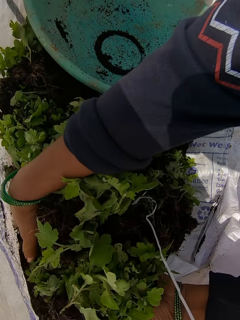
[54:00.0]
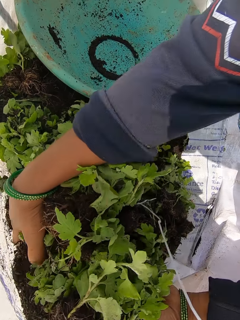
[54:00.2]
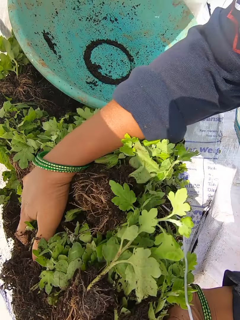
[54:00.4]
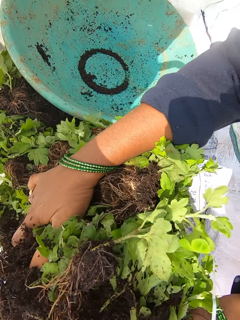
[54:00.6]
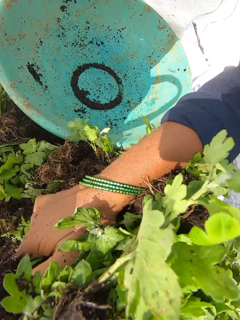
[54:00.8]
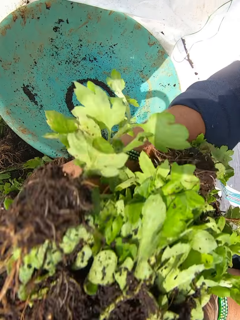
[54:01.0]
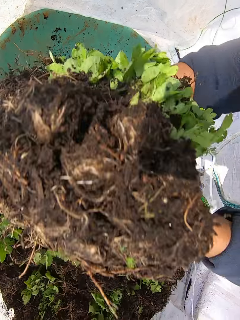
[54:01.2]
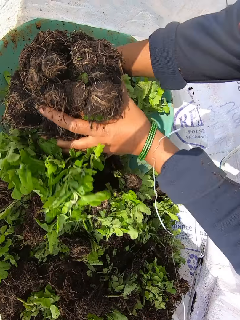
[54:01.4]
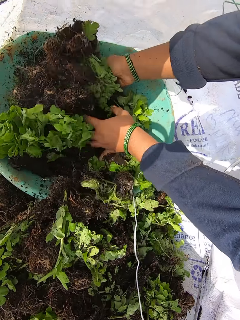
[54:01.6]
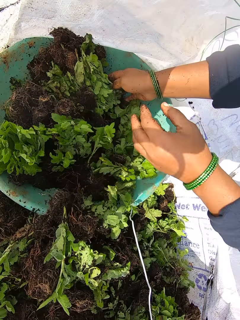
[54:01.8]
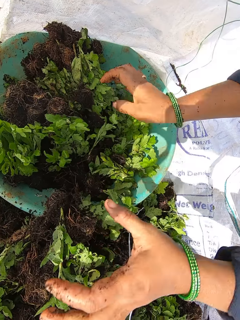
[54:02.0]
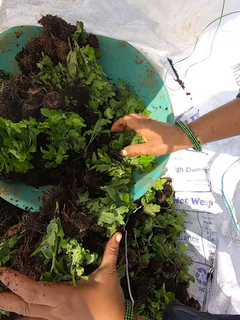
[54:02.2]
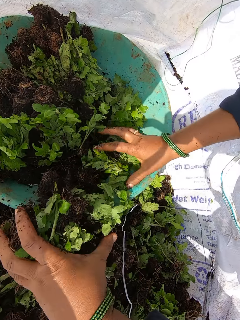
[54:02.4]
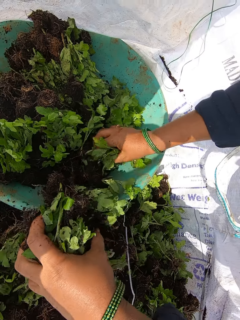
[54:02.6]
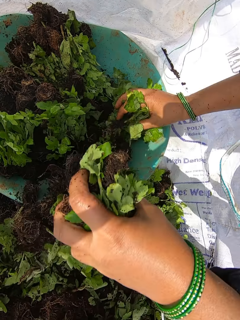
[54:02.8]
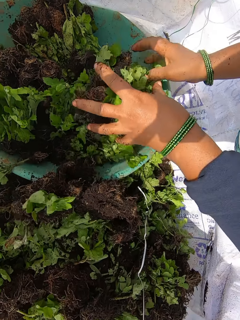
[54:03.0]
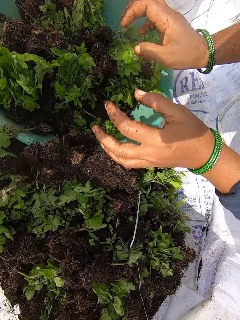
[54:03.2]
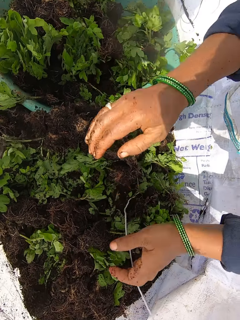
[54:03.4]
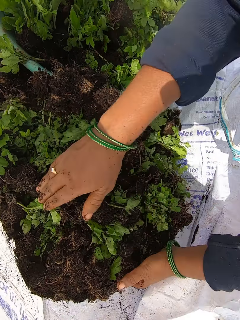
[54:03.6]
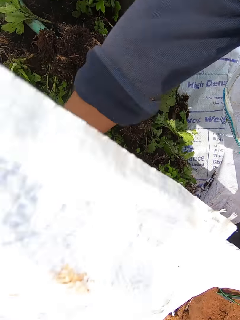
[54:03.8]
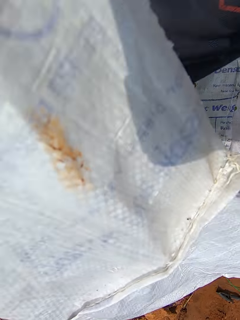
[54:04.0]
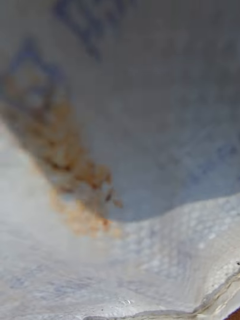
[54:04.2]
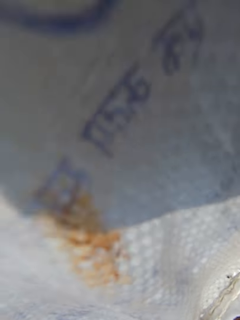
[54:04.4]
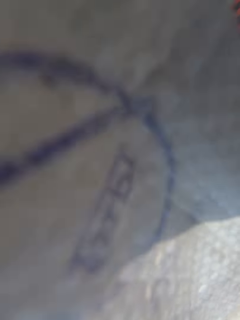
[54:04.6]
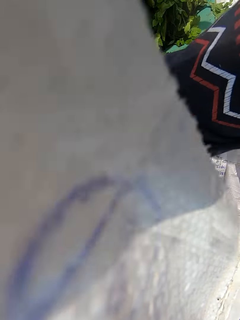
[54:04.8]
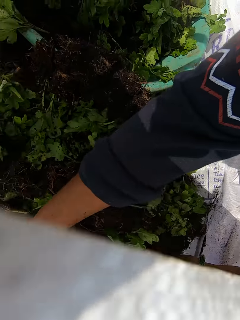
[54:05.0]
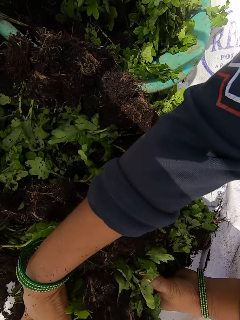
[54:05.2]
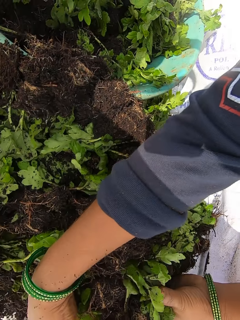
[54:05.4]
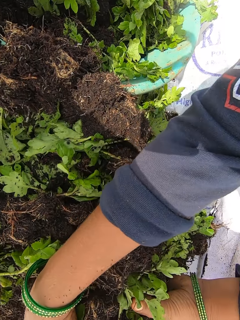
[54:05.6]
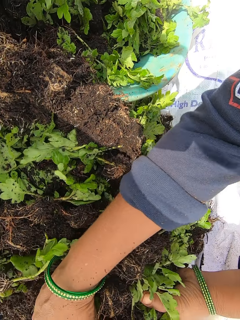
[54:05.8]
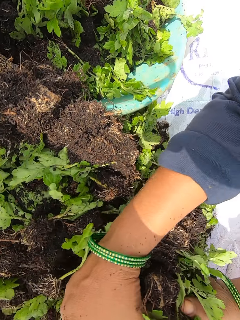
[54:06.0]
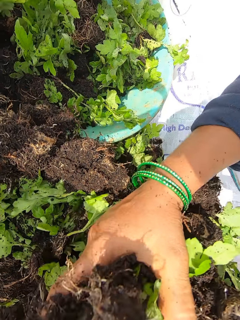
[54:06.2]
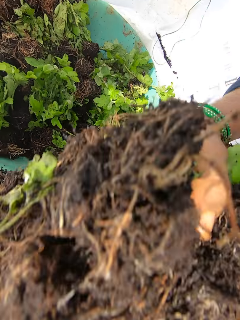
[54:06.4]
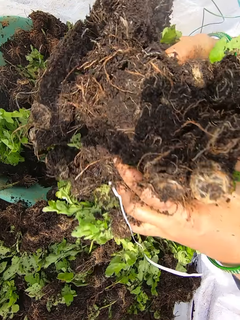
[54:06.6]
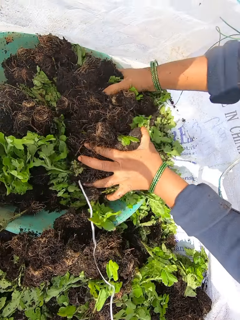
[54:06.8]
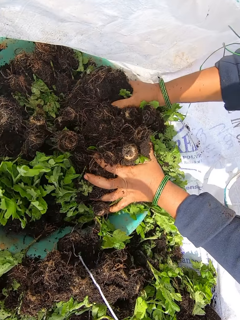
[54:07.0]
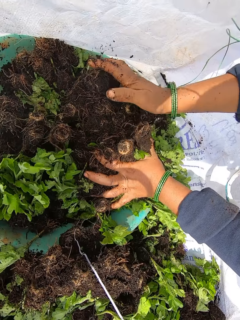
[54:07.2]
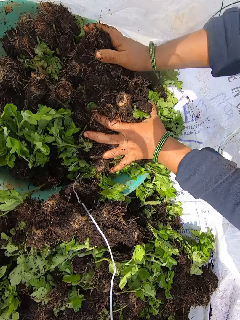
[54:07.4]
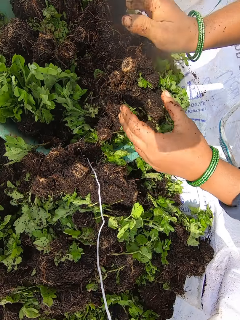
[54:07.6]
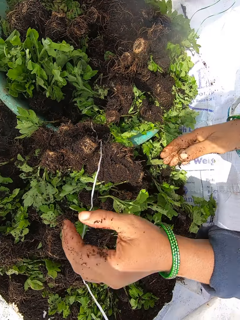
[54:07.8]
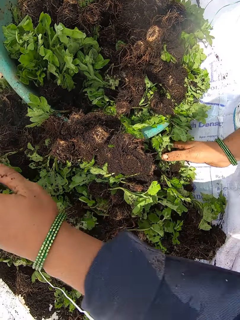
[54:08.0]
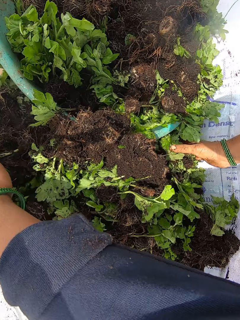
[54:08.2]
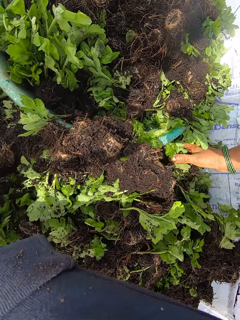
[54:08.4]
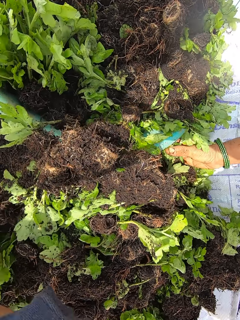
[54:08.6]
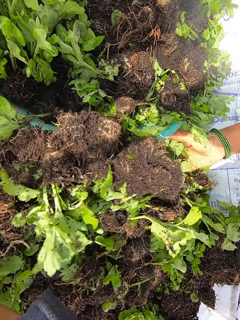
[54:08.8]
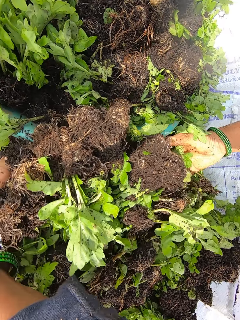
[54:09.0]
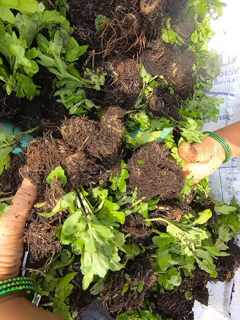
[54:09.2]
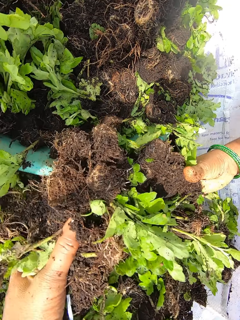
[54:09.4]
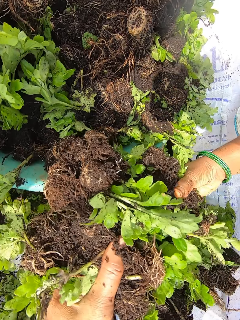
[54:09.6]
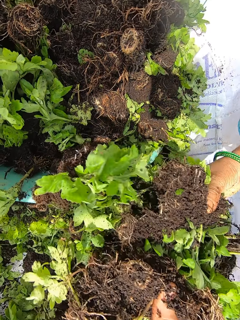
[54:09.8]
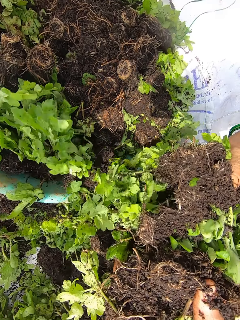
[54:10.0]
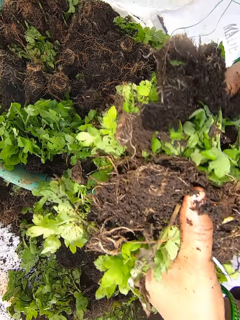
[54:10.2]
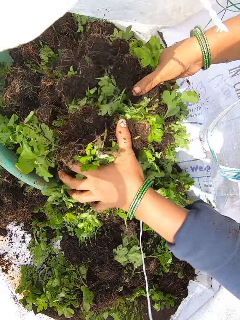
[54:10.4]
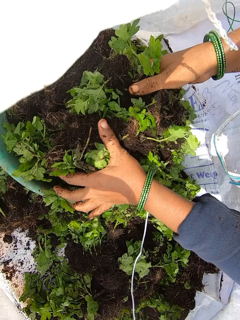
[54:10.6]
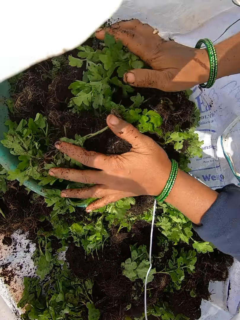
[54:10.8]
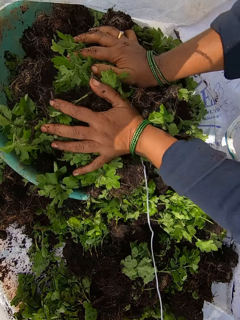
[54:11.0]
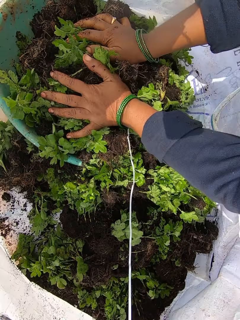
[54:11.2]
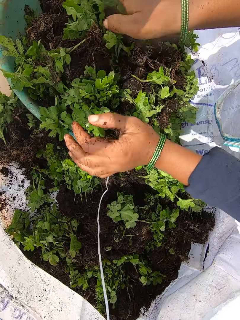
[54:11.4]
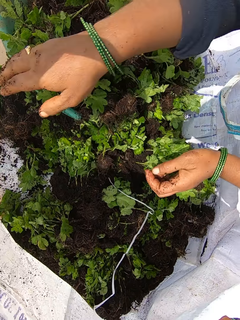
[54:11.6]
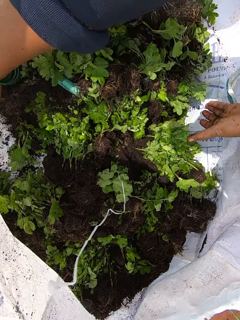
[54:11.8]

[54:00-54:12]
The camera wearer packs lettuce from the bag into the bowl with her hands. She scoops seedlings with both hands. She puts the seedlings in the basin. She scoops seedlings with both hands. She puts the seedlings in the basin. She scoops seedlings with both hands. She puts the seedlings in the basin.

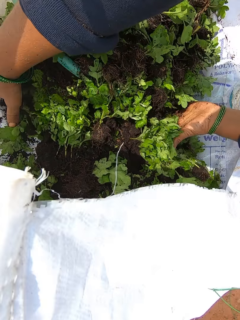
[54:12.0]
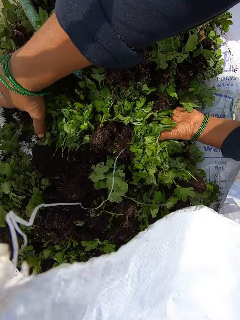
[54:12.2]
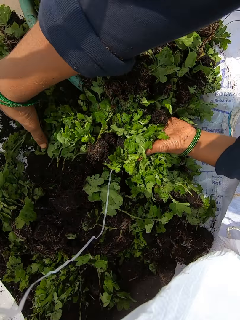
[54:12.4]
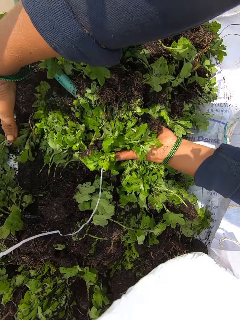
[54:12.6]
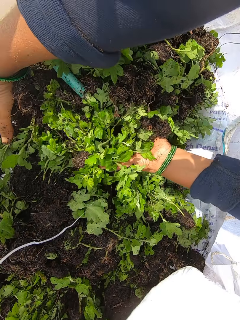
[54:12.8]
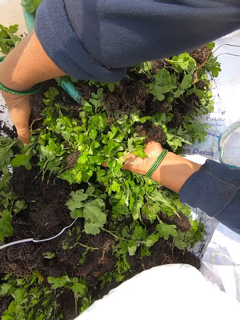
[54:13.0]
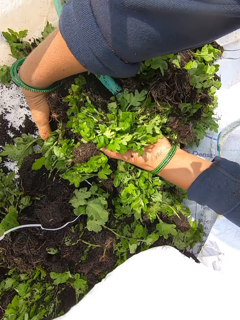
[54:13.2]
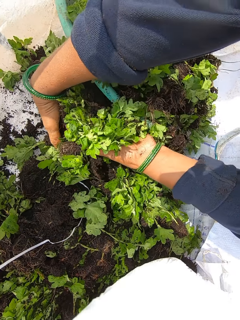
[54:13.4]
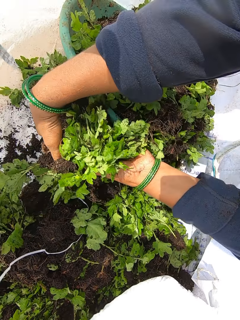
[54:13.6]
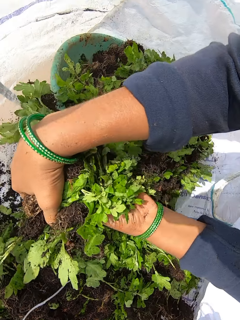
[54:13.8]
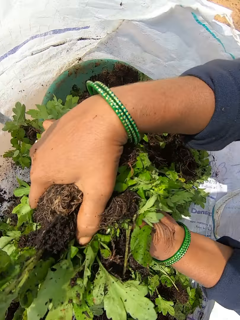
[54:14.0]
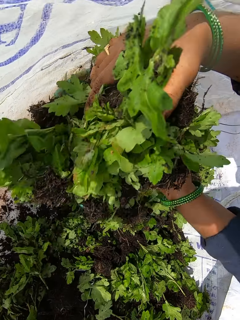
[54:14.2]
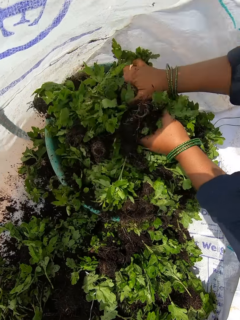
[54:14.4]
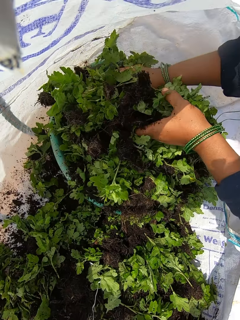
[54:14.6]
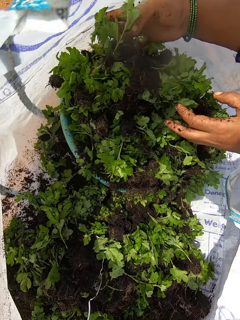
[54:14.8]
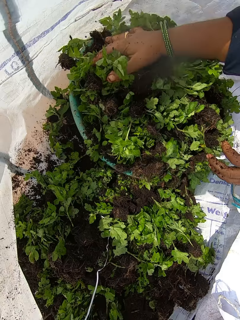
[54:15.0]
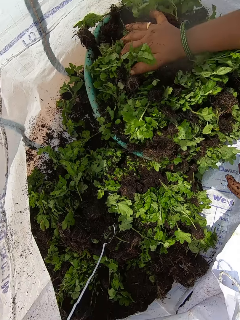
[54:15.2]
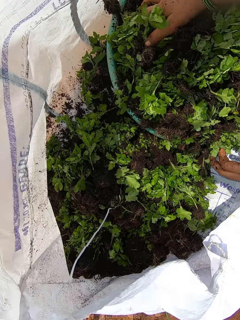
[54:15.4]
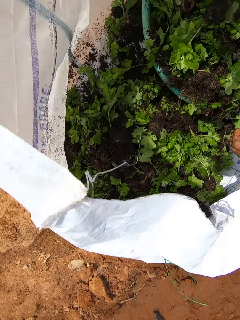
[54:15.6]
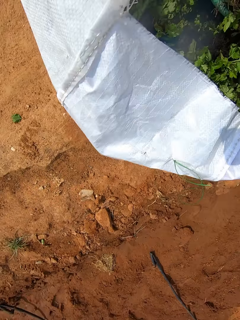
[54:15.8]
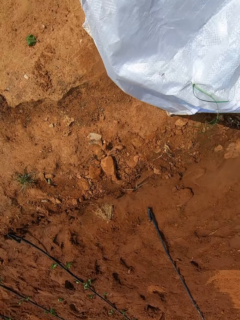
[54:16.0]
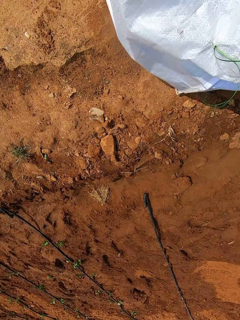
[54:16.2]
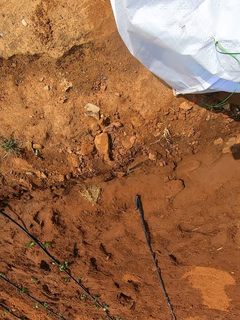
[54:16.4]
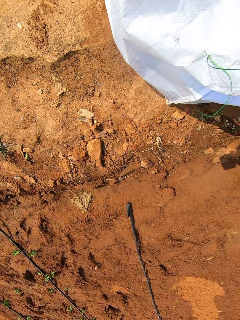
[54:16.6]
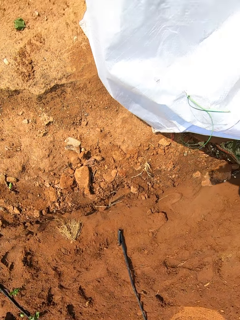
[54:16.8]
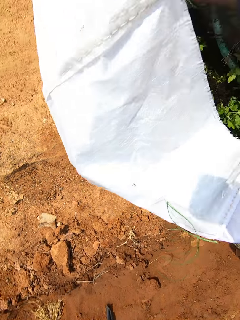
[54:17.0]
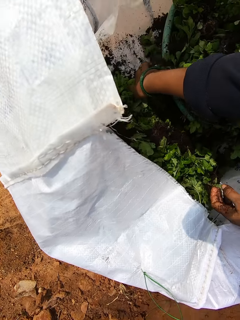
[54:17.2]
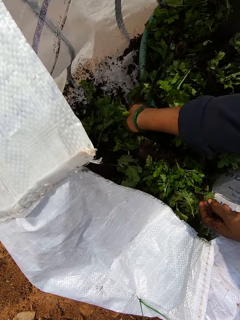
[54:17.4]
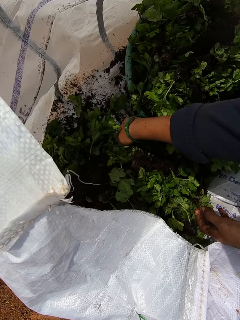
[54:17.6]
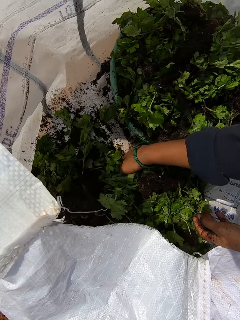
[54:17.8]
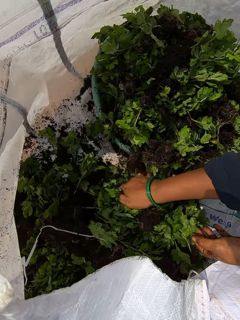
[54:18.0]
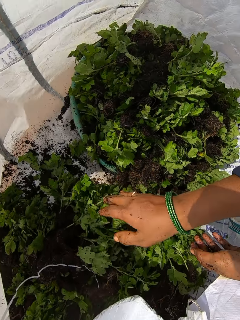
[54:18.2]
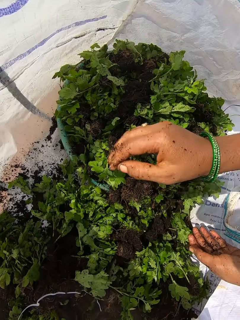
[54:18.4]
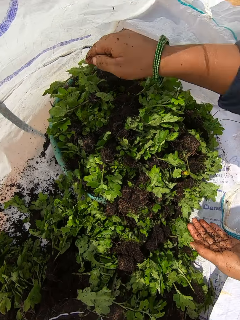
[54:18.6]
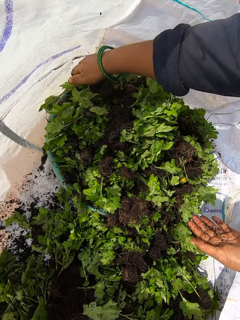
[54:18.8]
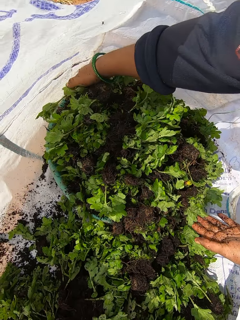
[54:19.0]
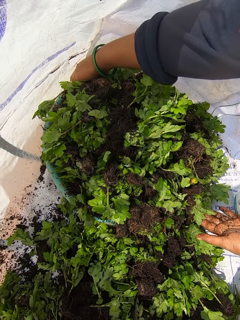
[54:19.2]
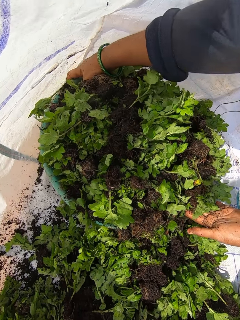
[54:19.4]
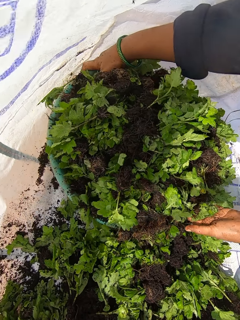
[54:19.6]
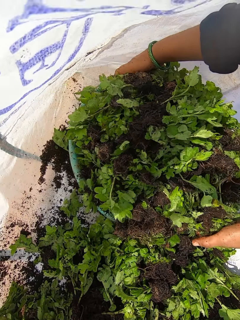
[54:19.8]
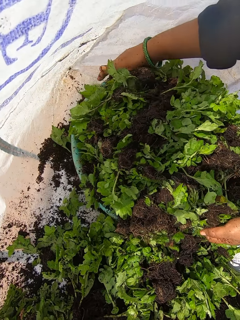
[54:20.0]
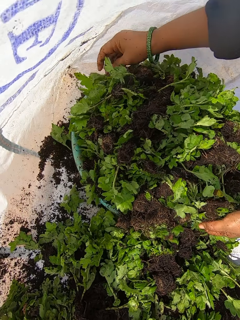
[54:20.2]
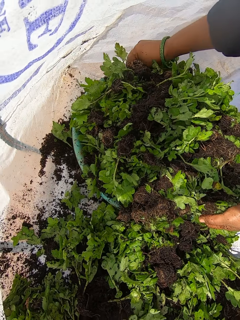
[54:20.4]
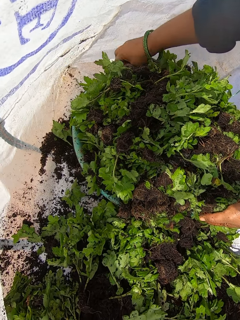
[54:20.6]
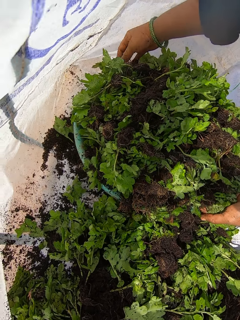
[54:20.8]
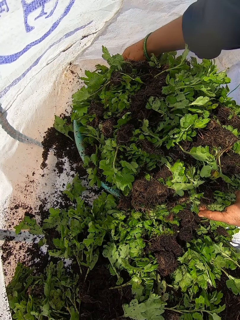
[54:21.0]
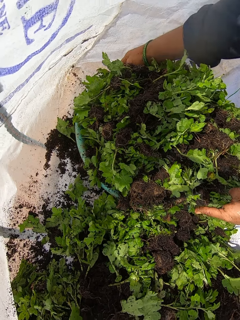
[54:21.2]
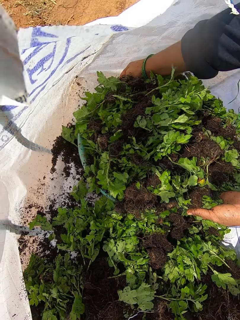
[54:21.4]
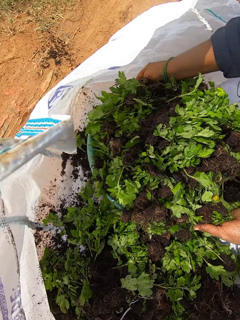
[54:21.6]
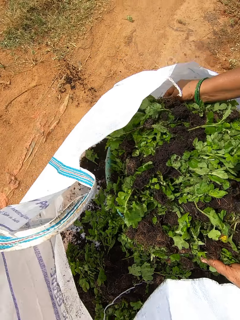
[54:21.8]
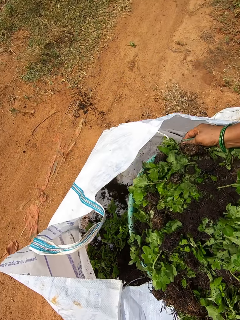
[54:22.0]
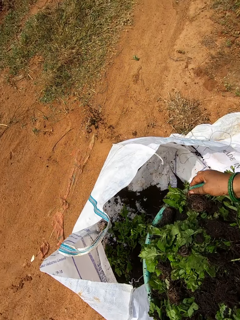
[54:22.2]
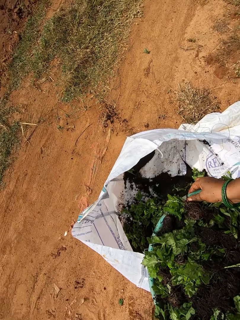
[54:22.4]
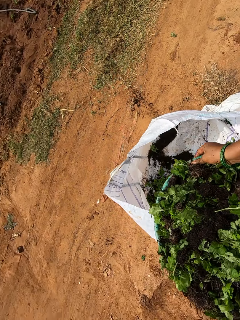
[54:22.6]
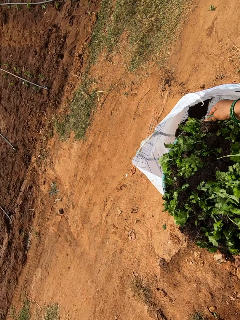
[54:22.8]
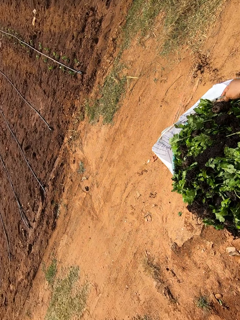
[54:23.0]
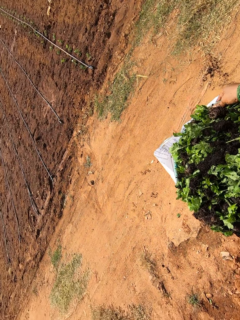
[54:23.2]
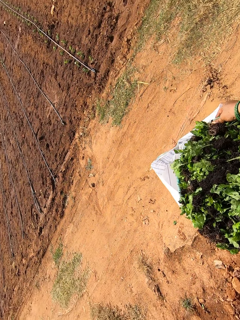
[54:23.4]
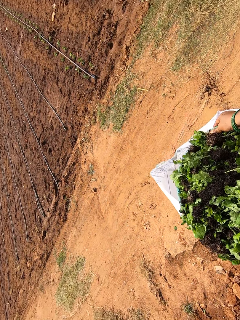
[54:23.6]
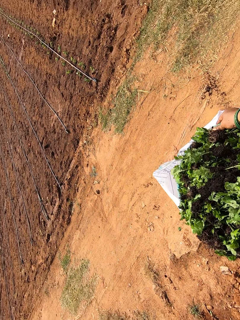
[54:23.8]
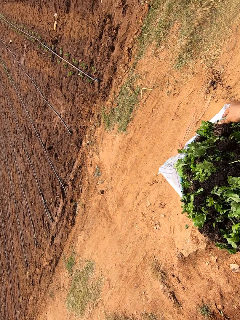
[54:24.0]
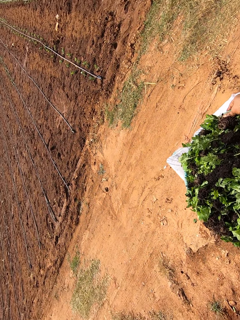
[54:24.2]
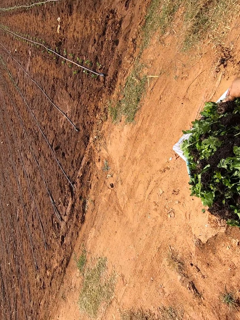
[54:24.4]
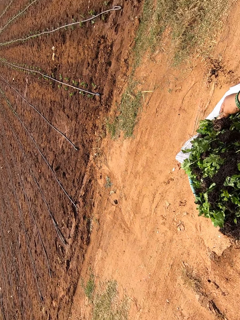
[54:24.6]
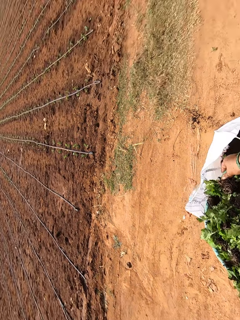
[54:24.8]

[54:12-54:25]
The camera wearer scoops seedlings with both hands. She puts the seedlings in the basin. She looks to the side. She moves some seedlings in the sacks with her right hand. She looks in the sack. She carries plants from the sack into the basin. She carries the basin with plants. She lifts the bowl from the sack with both hands. She looks around.
